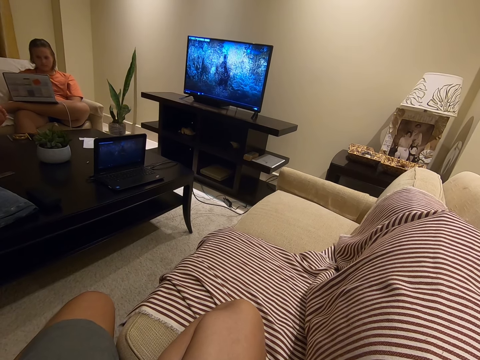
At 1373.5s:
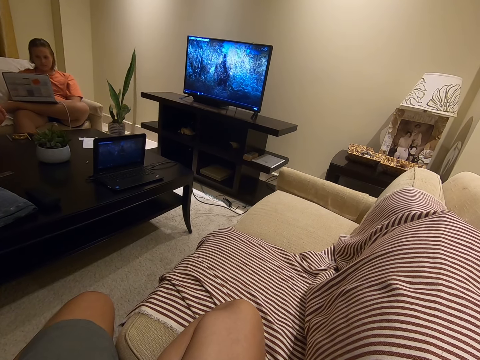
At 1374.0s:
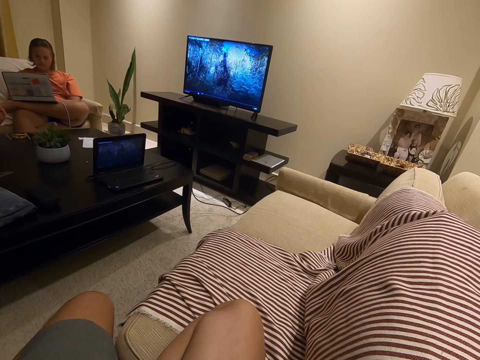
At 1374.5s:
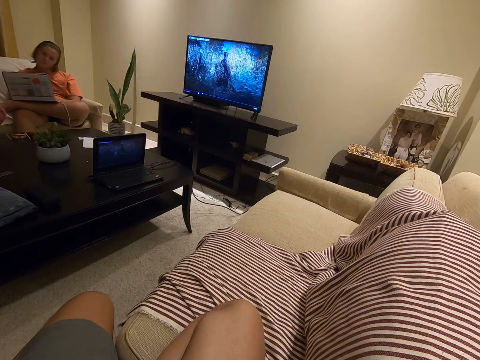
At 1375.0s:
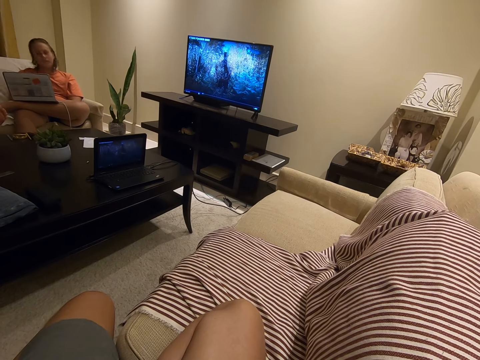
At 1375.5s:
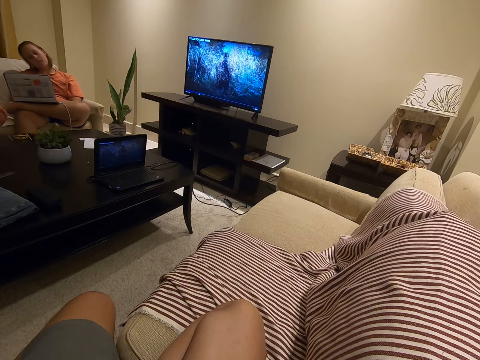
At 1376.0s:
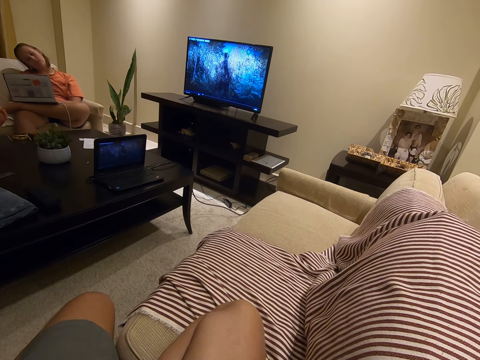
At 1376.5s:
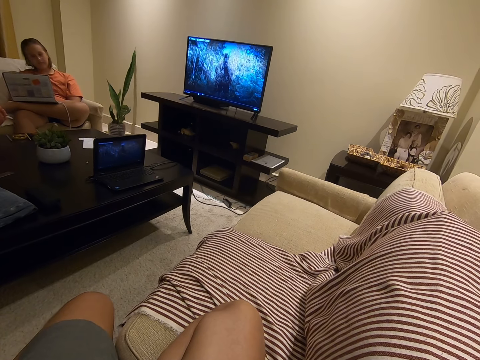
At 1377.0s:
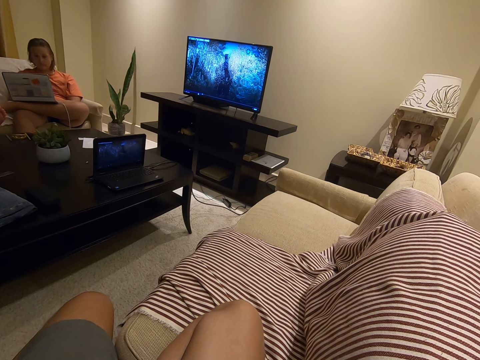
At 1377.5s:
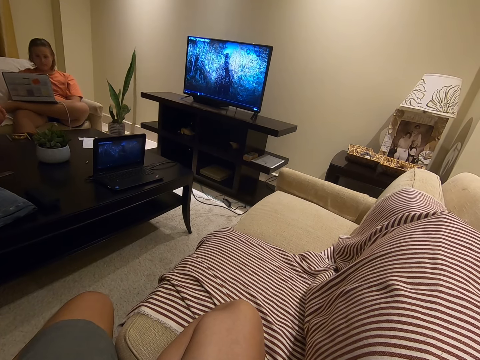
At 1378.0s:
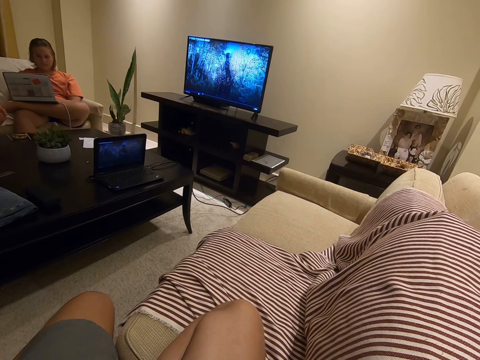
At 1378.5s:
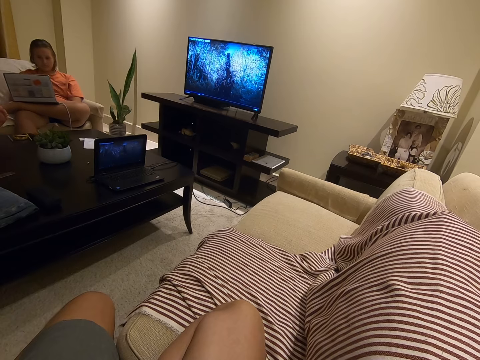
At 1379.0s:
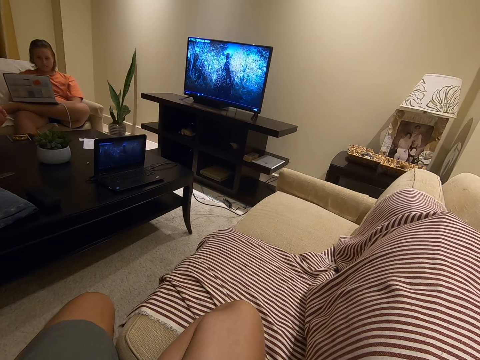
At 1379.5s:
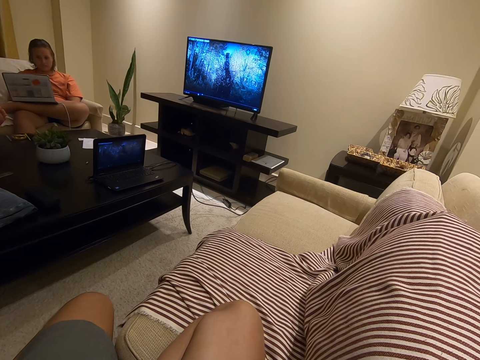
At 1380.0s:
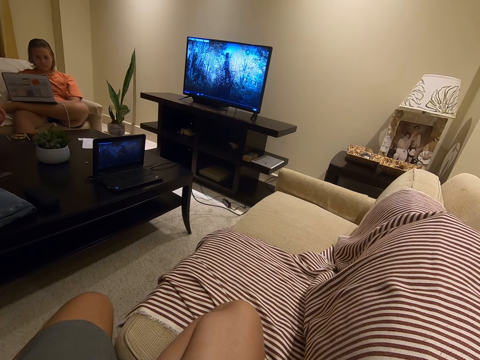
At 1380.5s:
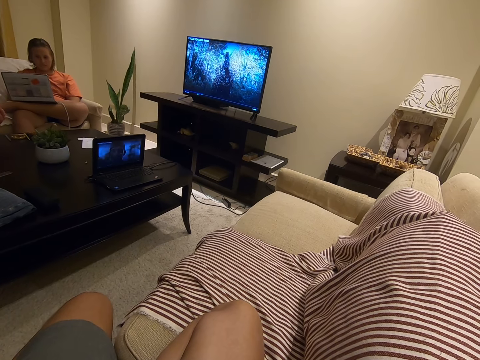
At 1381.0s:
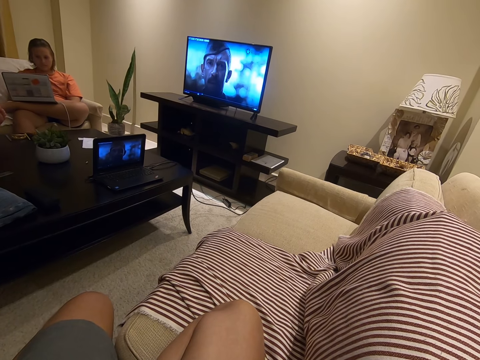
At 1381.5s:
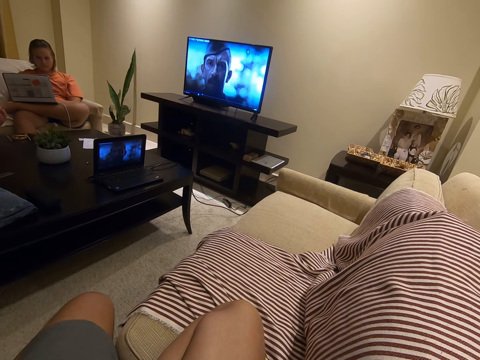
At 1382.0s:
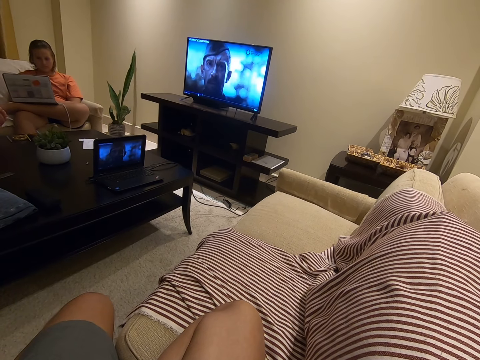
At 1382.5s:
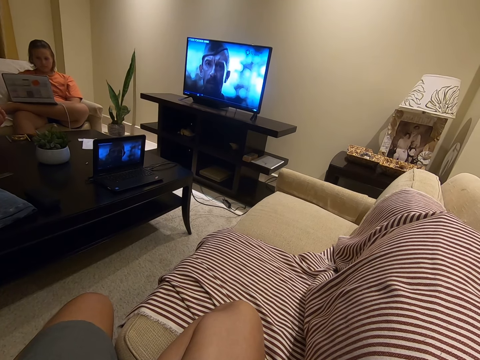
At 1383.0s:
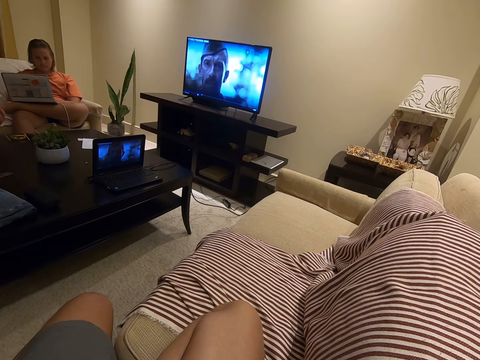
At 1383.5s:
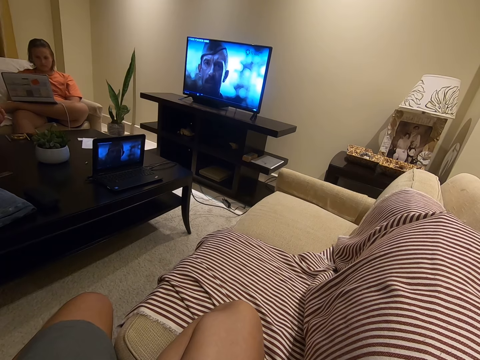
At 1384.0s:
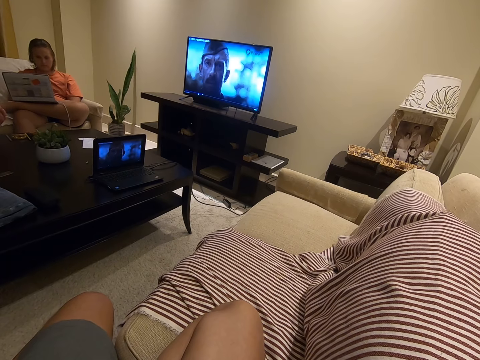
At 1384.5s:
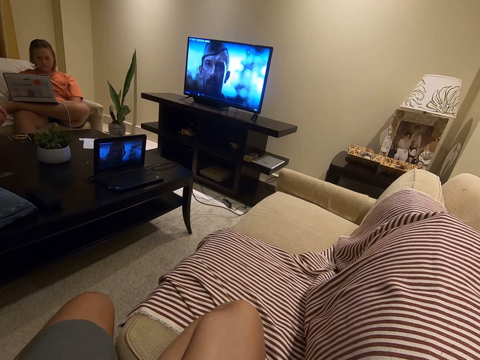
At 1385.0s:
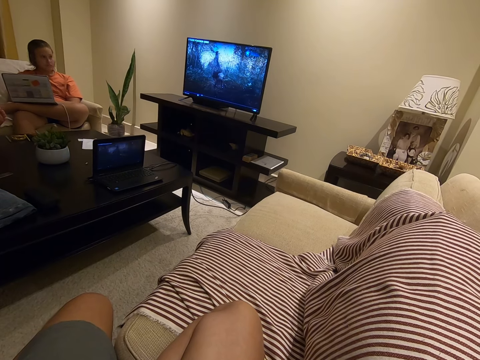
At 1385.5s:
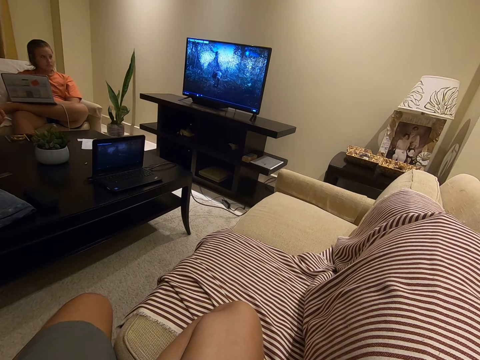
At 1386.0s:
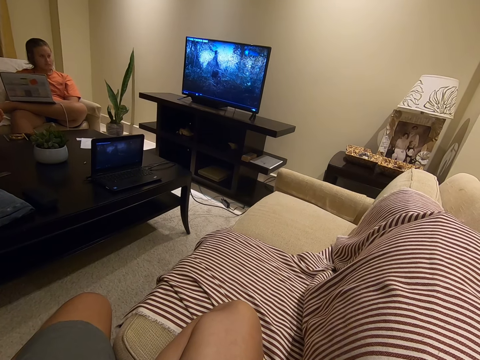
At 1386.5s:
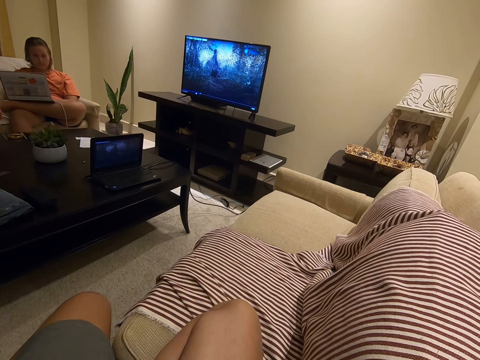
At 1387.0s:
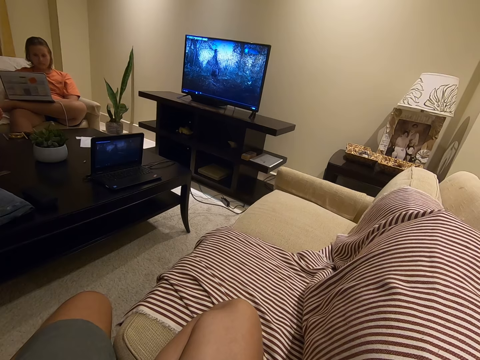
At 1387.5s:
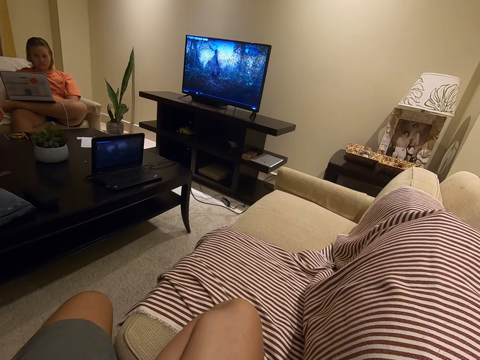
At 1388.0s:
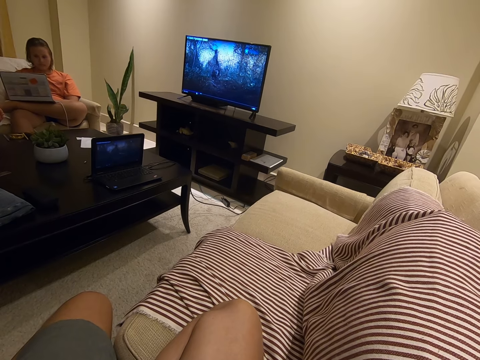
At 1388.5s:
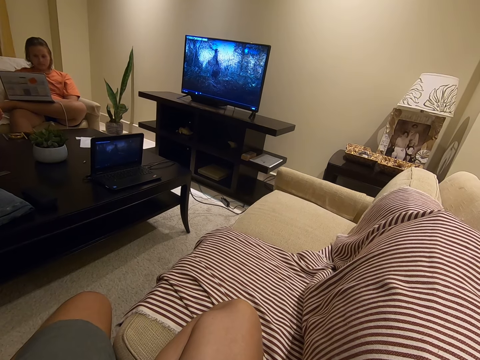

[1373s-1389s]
A lady stretches her neck. The lady looks around.

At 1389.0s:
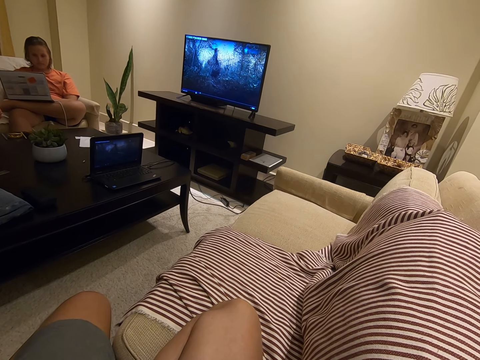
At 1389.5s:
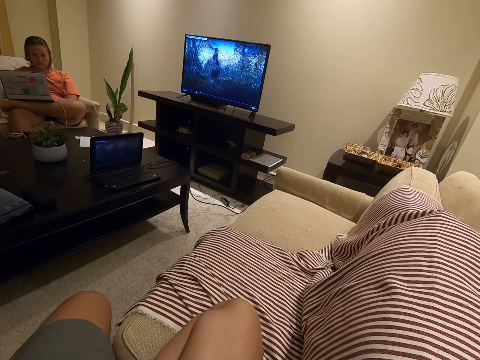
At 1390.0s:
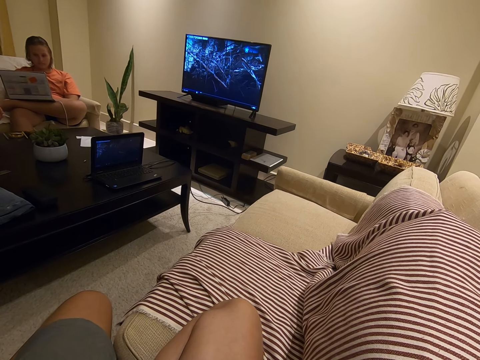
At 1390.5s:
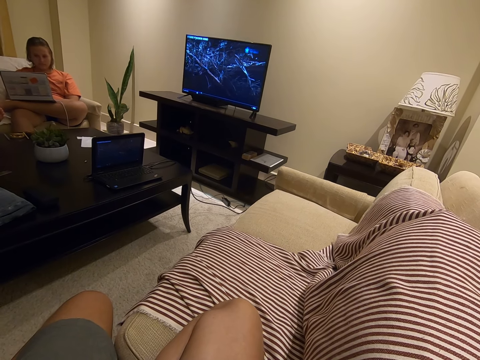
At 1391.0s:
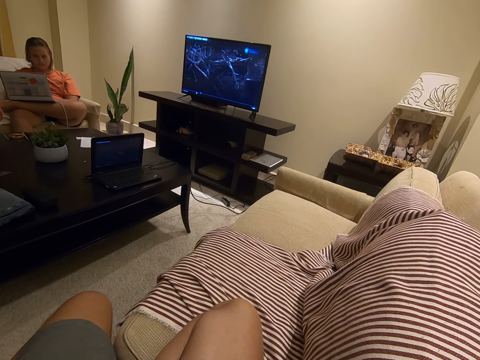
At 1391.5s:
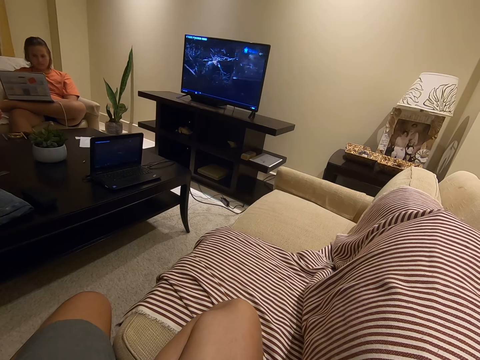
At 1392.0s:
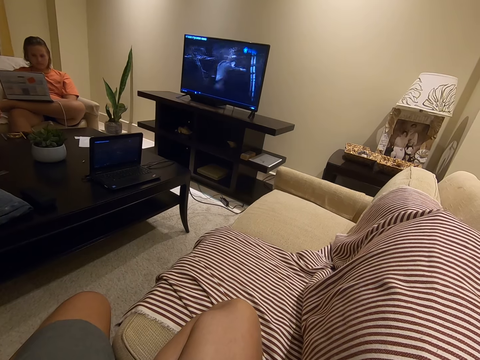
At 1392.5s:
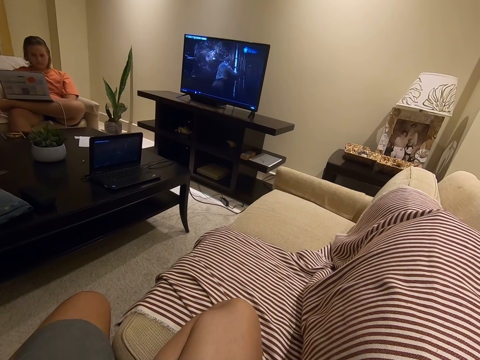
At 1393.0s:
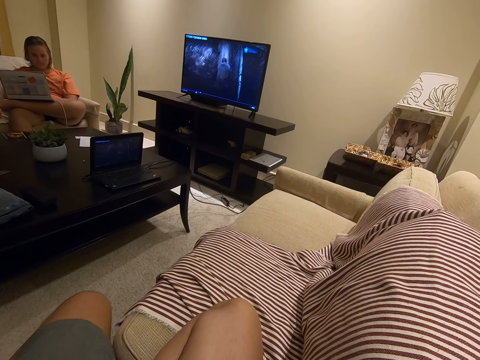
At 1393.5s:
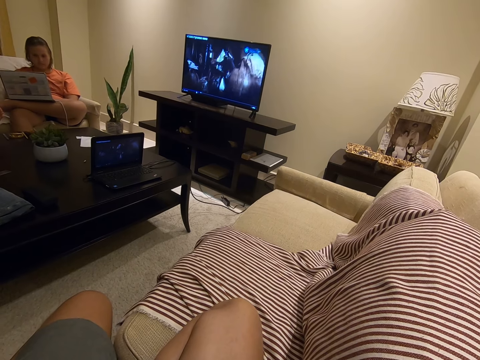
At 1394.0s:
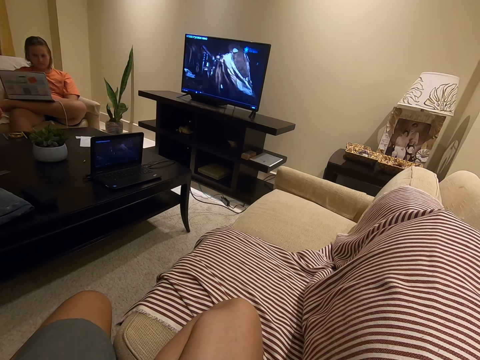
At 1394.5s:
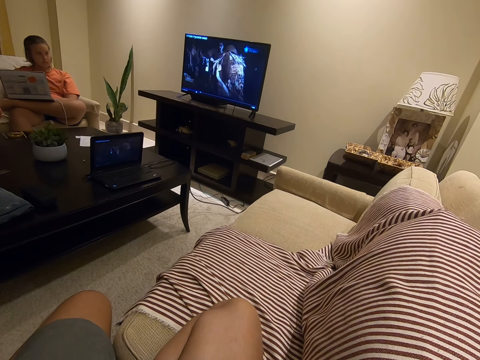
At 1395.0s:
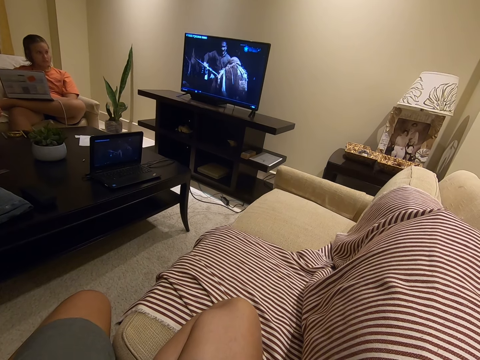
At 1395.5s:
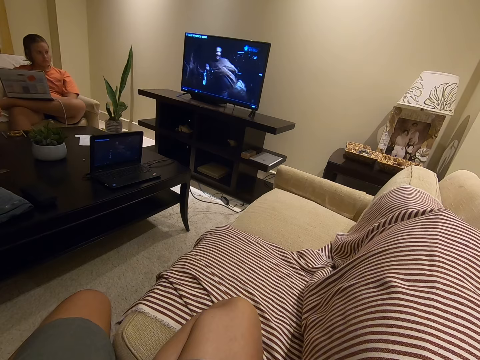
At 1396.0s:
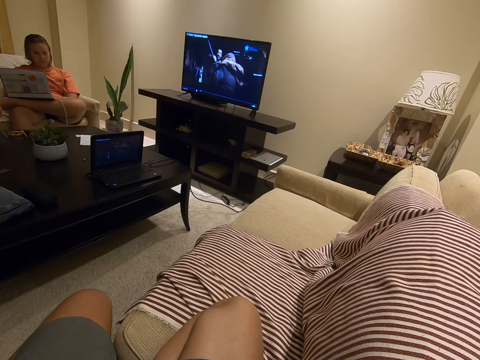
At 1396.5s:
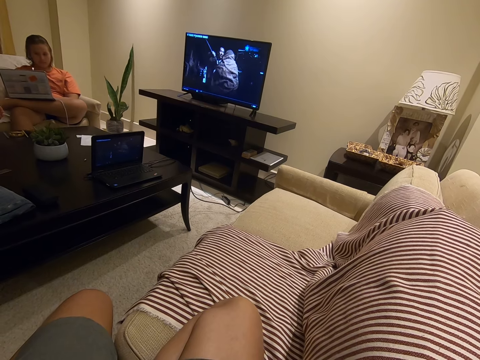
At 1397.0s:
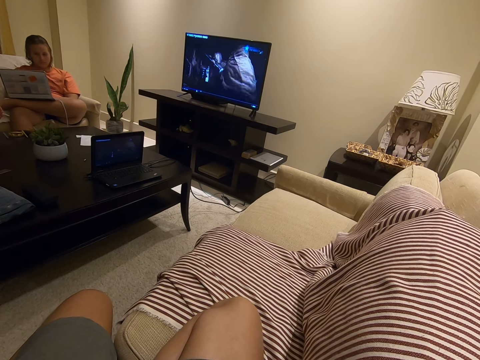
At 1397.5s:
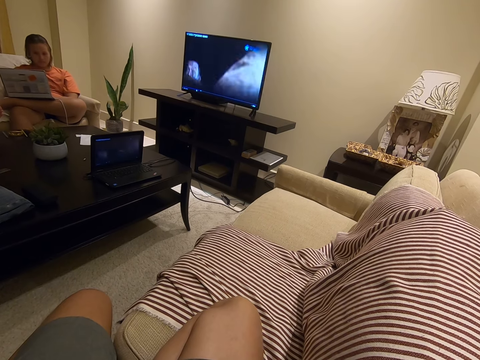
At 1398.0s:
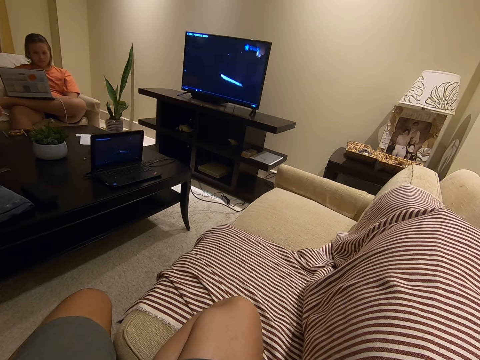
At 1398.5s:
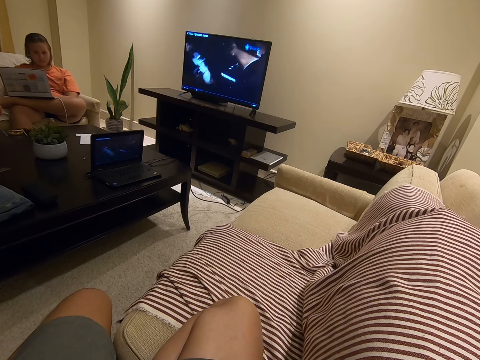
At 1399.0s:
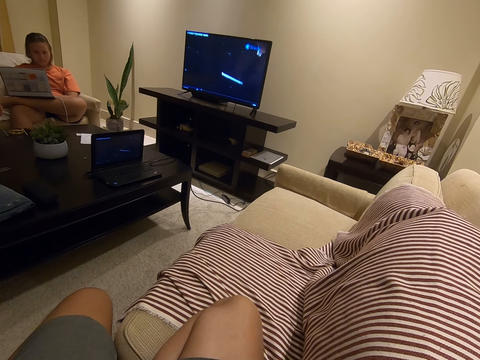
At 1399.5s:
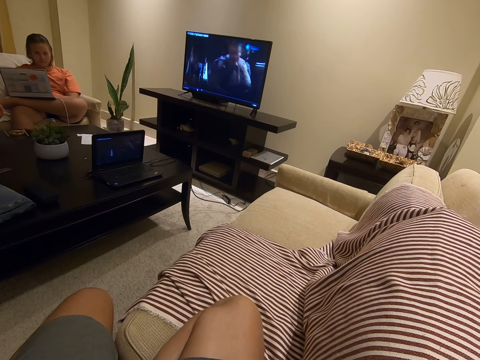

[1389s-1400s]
A lady looks around.
